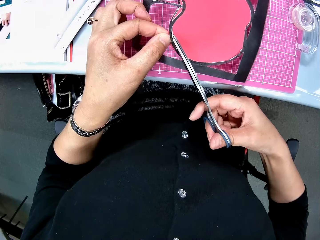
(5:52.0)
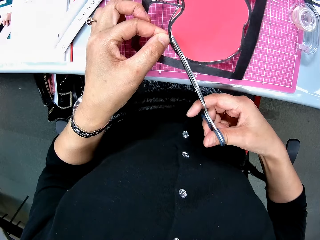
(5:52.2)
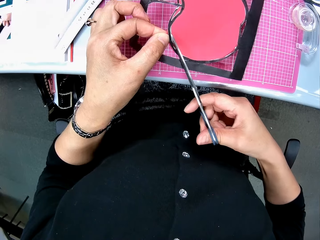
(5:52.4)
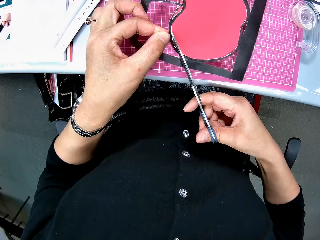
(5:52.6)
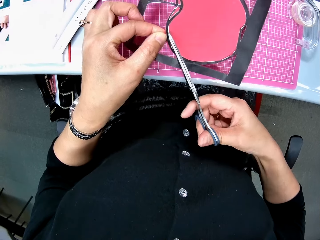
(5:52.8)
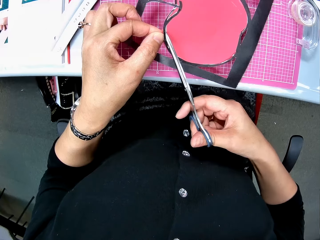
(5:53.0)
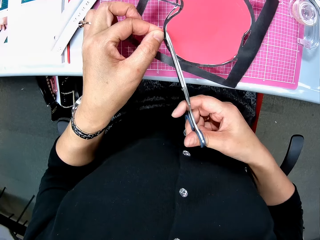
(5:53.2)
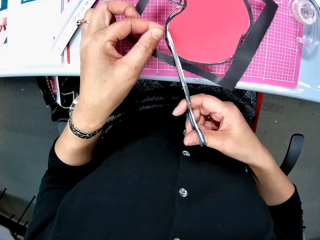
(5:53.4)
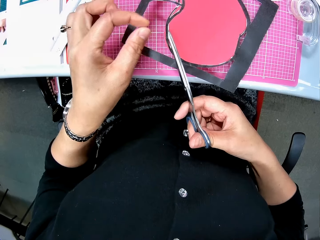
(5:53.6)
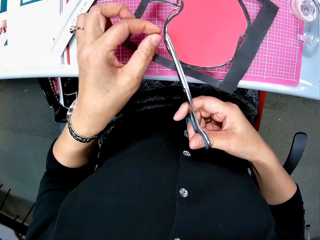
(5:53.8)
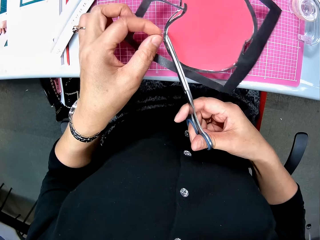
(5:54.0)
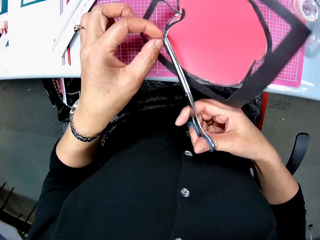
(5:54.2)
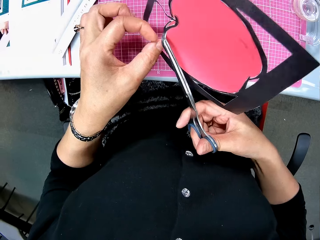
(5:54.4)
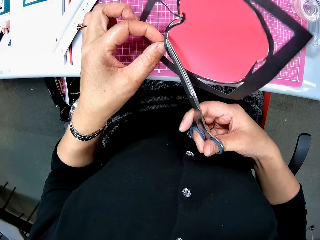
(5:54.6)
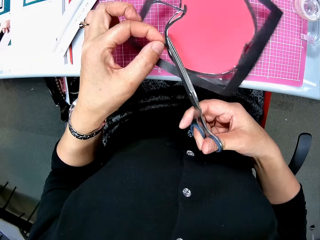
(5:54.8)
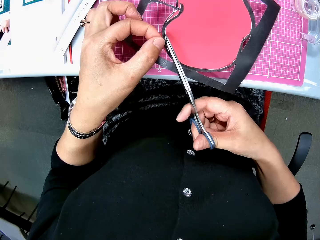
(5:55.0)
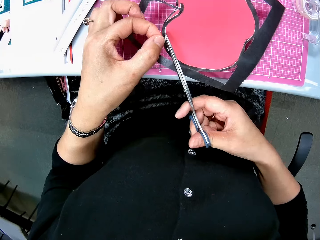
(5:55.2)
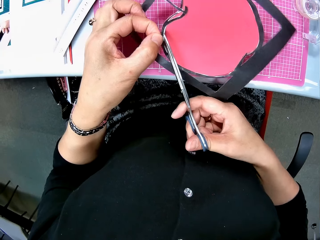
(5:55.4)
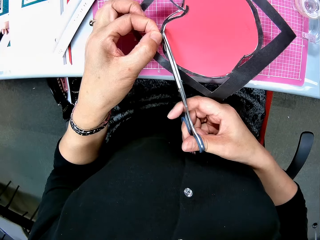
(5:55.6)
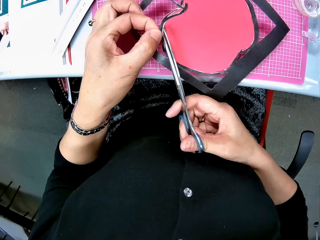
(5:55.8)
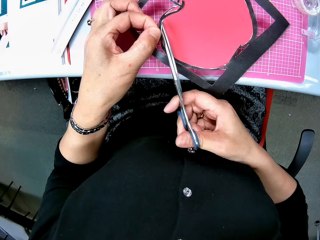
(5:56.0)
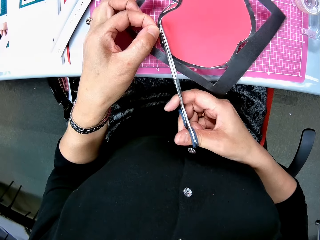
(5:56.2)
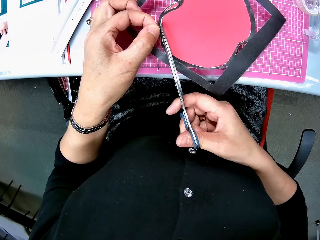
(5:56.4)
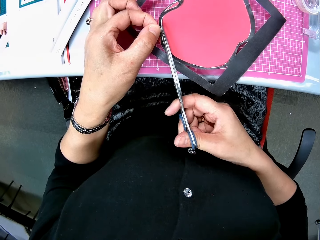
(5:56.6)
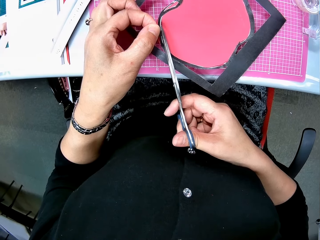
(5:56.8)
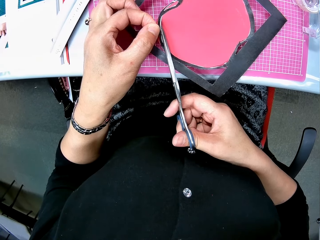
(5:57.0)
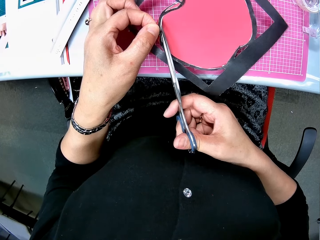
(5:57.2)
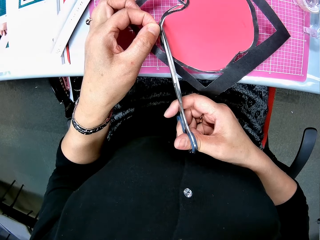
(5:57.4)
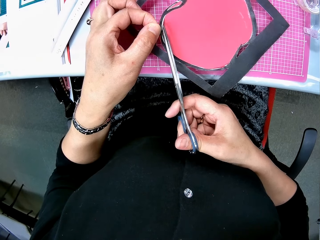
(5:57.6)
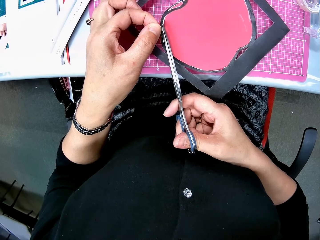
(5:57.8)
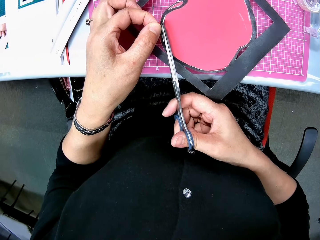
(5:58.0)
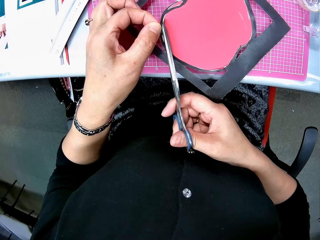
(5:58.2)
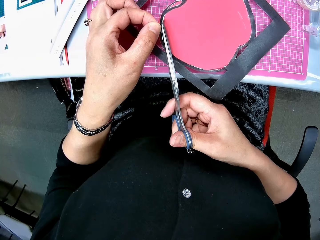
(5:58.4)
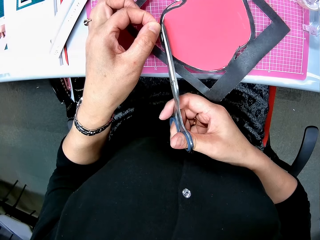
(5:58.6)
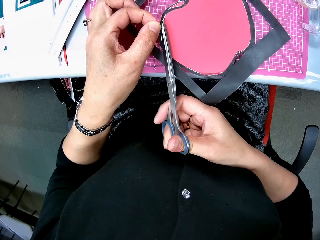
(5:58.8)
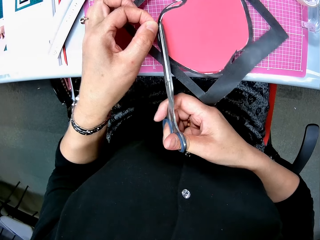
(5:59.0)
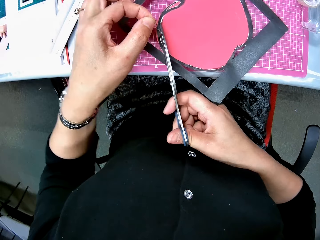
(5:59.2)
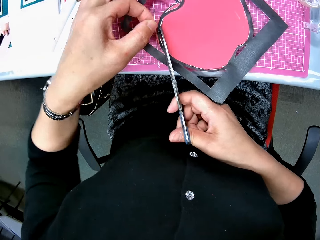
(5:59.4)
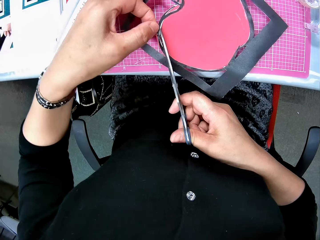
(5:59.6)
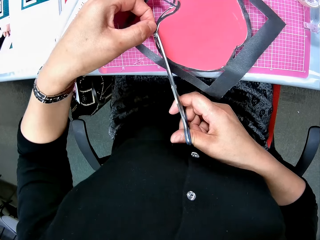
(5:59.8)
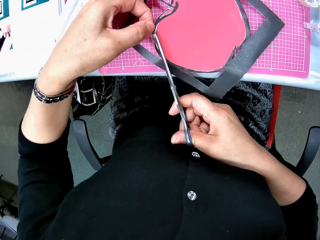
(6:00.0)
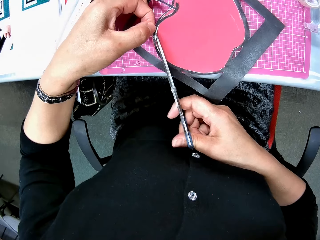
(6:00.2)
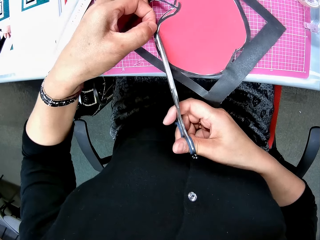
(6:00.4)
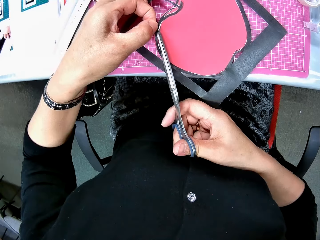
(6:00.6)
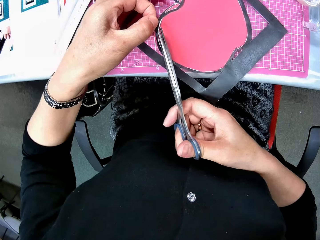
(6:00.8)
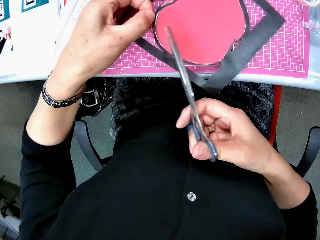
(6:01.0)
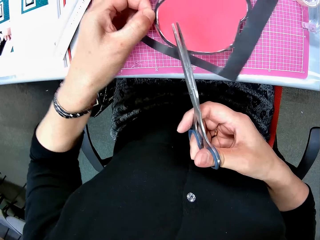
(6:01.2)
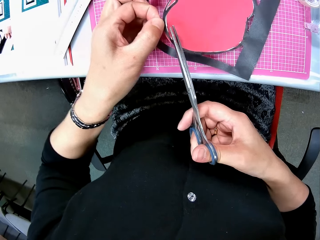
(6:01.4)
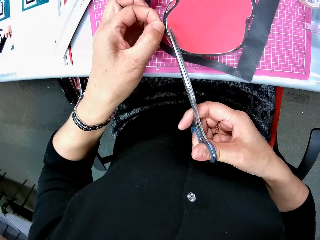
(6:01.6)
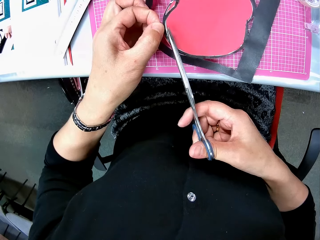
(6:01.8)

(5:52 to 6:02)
The camera wearer places the scissors on the apple cut-shape in the art paper. They cut part of the crafting paper.

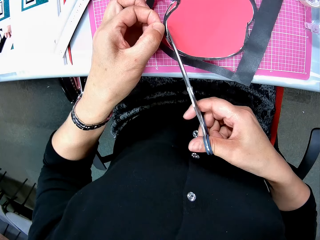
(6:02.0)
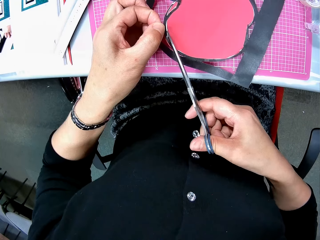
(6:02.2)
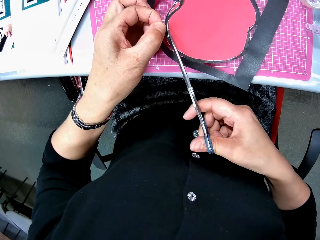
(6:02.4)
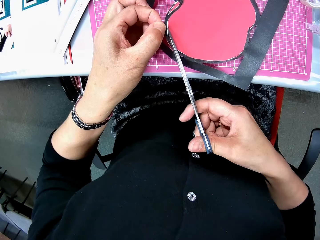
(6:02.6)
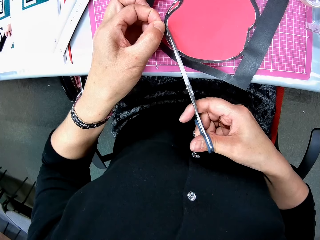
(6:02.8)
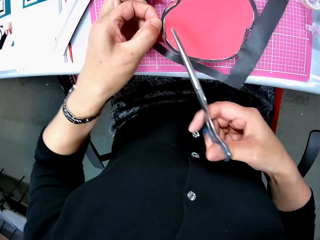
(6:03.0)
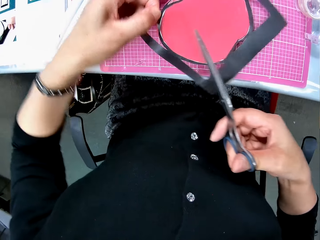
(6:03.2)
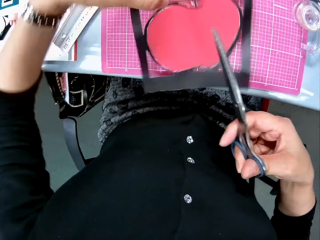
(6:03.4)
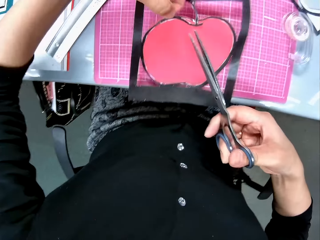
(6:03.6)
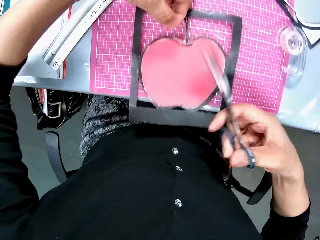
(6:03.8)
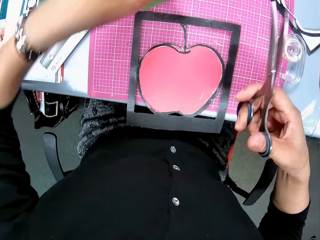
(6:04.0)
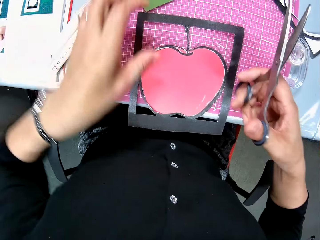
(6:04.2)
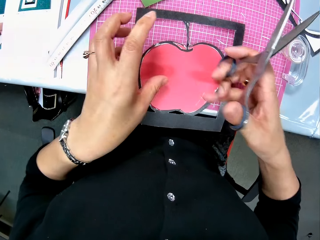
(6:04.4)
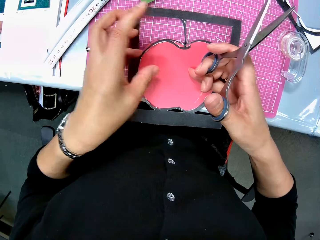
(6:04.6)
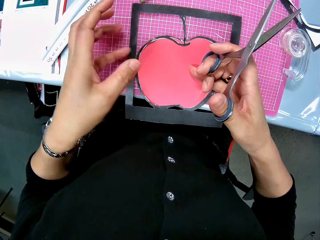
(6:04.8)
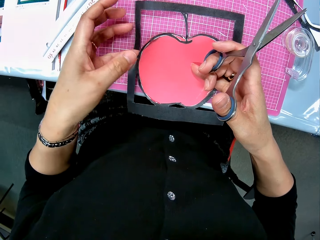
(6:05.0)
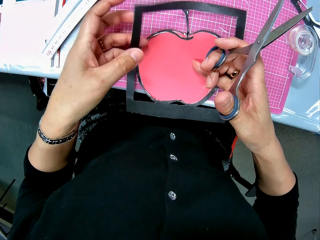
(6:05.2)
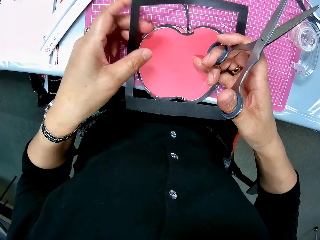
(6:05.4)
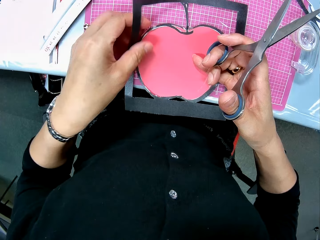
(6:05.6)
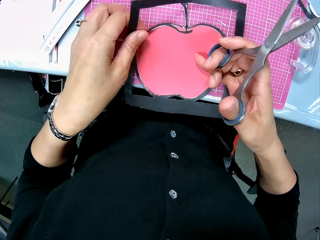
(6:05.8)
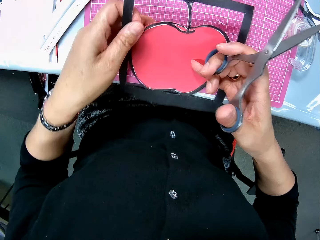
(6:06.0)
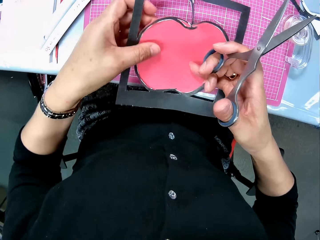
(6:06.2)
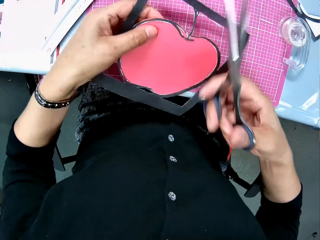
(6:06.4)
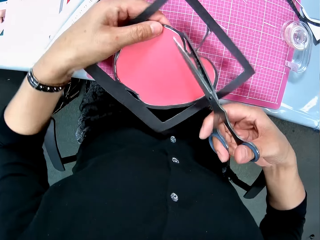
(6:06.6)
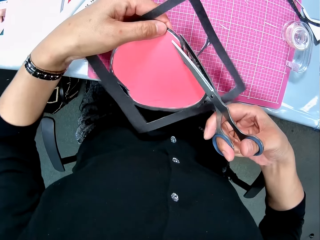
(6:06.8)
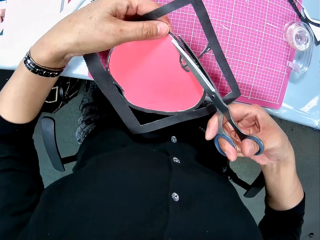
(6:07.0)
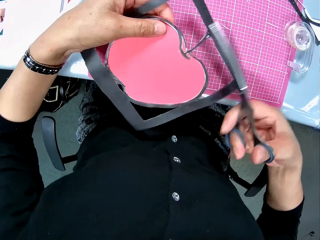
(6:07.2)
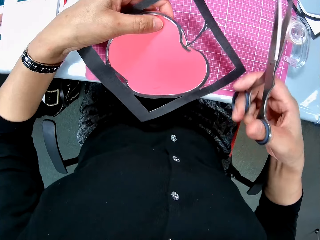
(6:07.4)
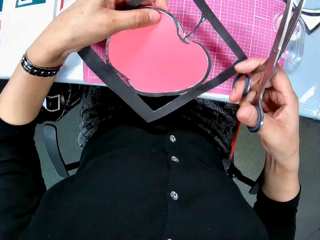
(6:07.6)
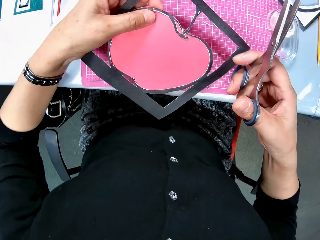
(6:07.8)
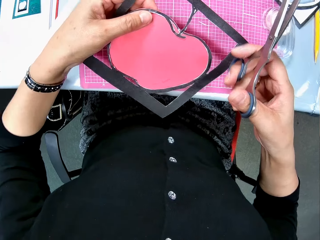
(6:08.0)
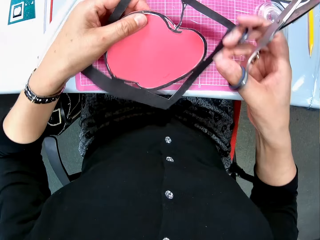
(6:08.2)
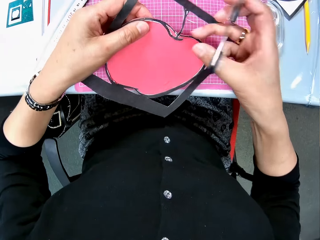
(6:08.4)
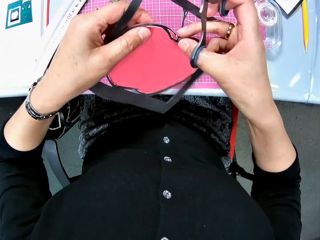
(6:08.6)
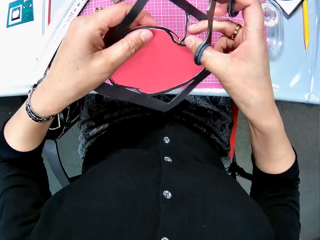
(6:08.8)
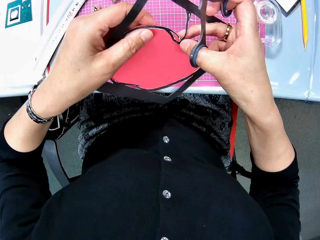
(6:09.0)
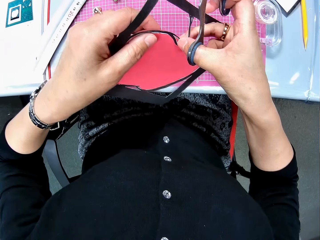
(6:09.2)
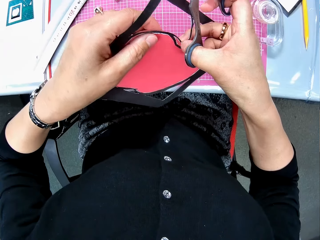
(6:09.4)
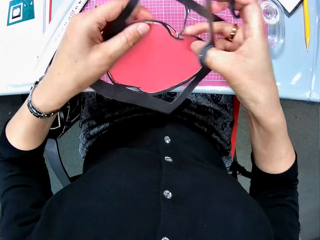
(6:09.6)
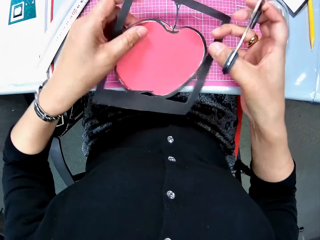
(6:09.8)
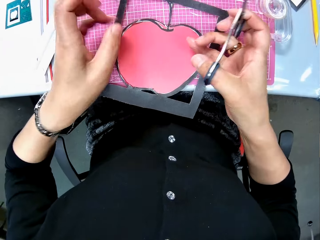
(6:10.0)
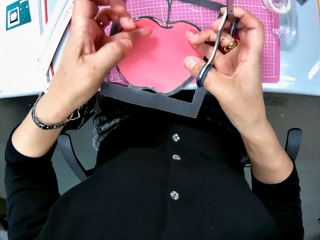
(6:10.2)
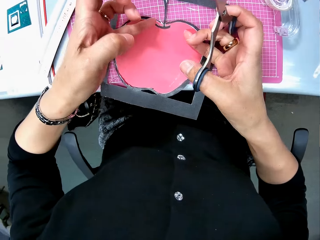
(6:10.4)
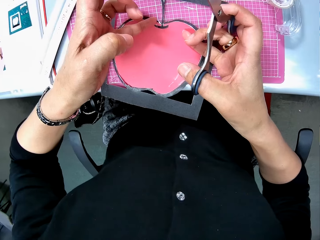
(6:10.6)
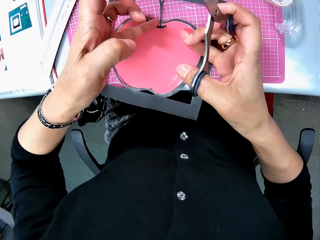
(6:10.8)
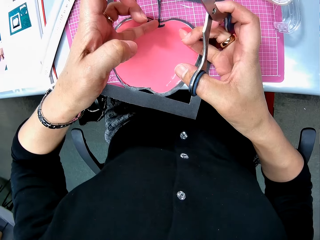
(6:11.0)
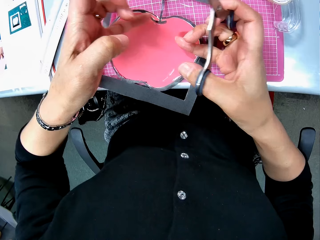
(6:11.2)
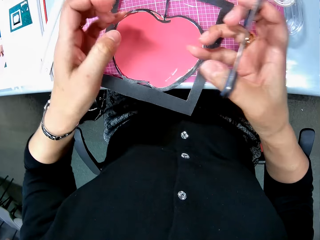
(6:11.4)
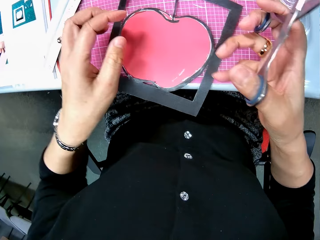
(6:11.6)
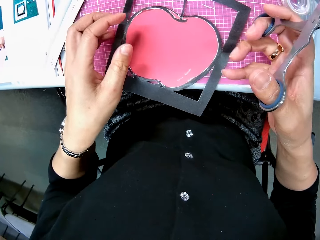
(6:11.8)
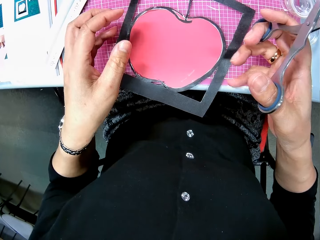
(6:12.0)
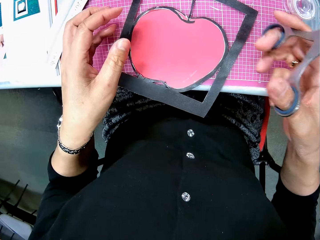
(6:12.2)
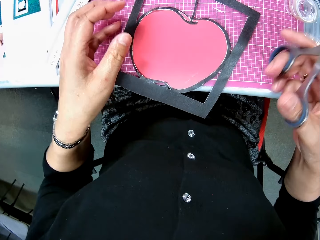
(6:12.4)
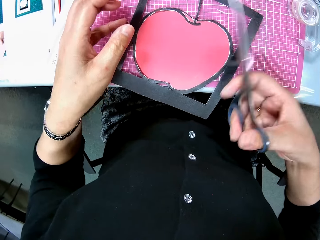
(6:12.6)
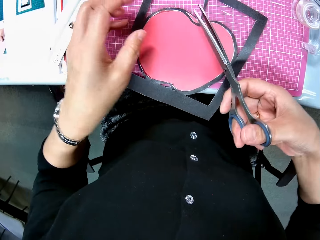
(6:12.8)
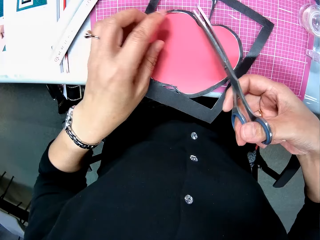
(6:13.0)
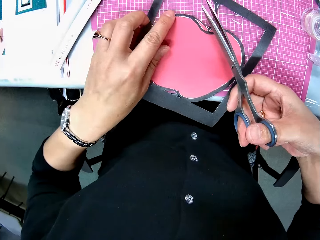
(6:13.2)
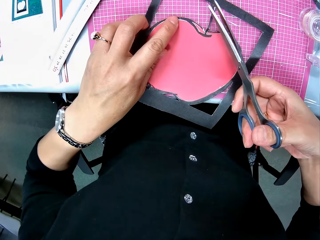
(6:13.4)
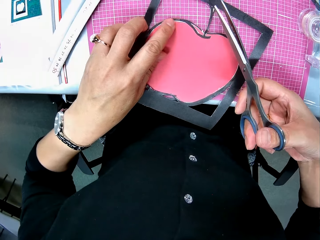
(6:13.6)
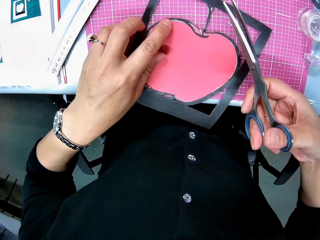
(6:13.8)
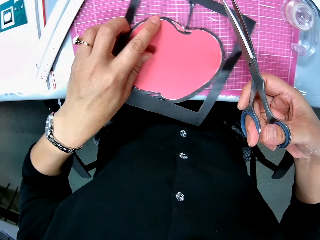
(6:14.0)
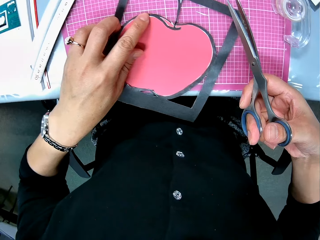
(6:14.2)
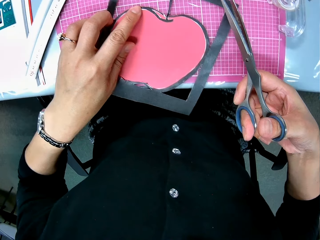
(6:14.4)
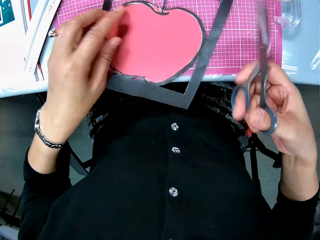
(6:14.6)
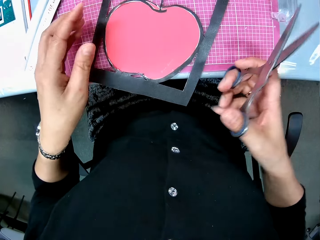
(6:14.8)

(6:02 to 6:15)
The camera wearer puts the crafting paper down. They pick the art paper or crafting paper on the pink sheet. They check the crafting paper. They touch the apple cut-shape in the art paper. They drop the art paper on the pink sheet and place both hands on the art paper. They look at the crafting paper.
